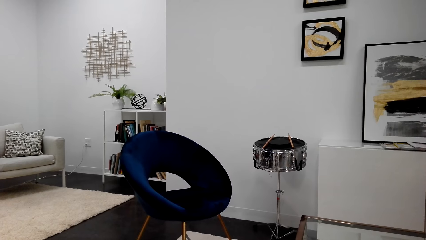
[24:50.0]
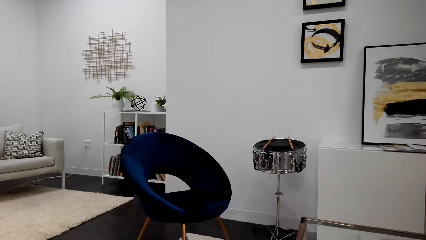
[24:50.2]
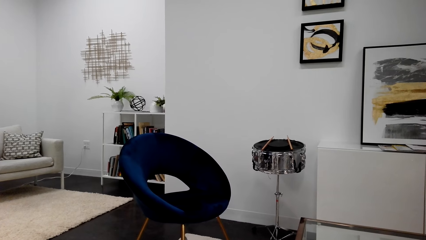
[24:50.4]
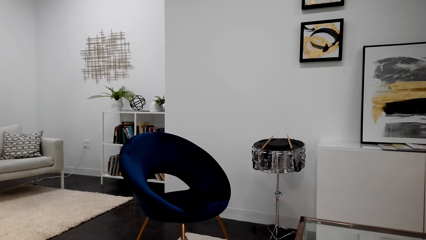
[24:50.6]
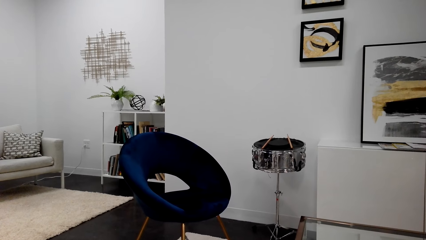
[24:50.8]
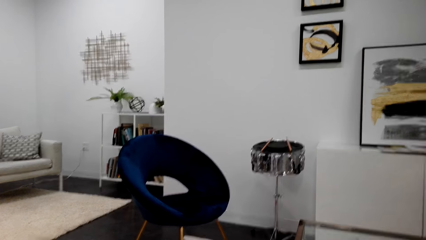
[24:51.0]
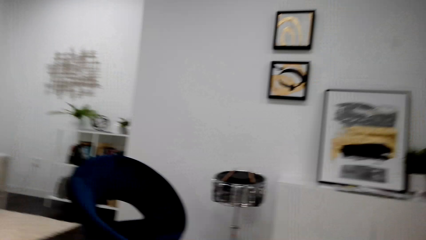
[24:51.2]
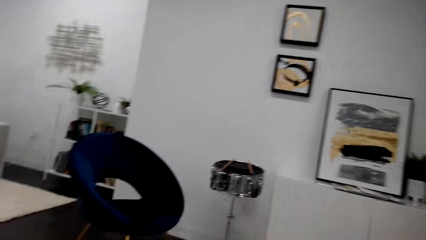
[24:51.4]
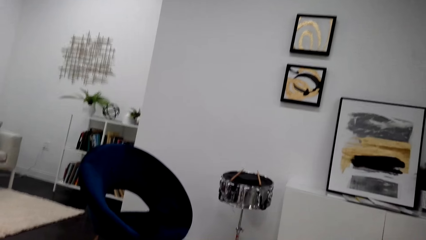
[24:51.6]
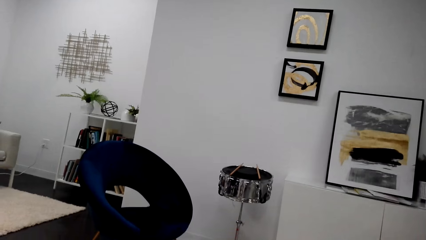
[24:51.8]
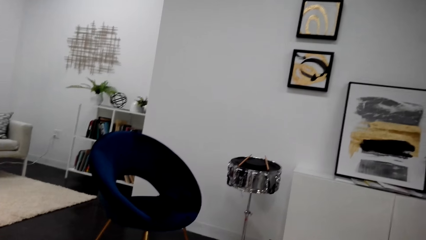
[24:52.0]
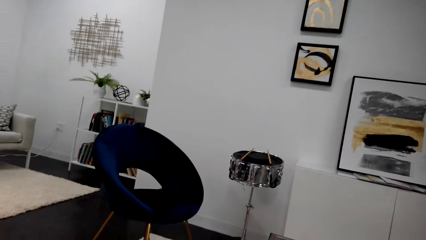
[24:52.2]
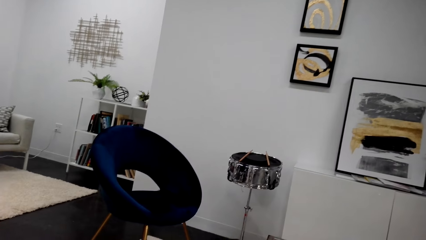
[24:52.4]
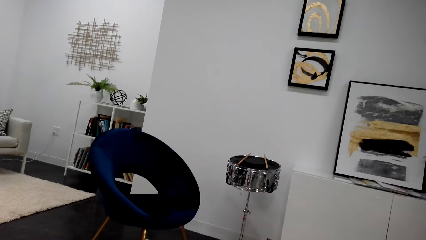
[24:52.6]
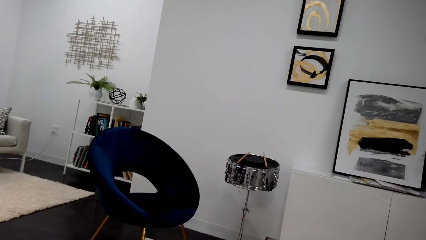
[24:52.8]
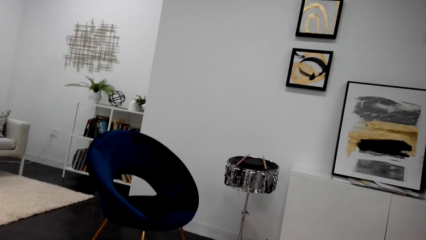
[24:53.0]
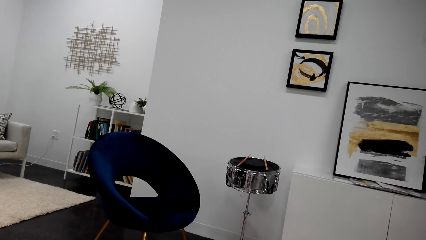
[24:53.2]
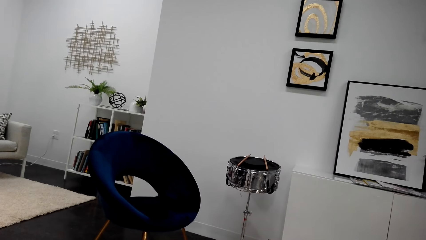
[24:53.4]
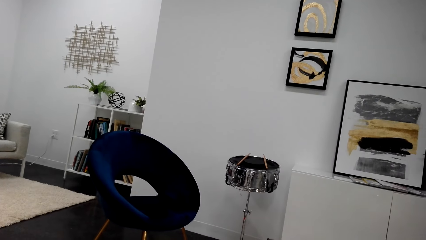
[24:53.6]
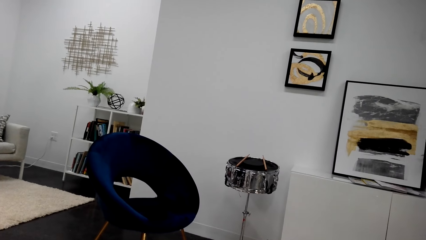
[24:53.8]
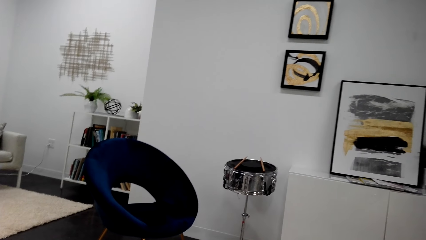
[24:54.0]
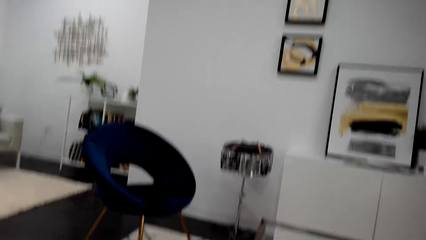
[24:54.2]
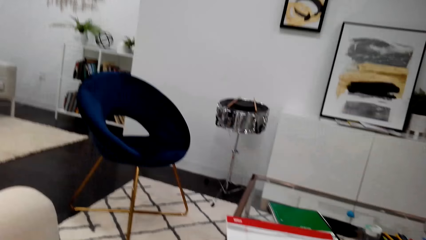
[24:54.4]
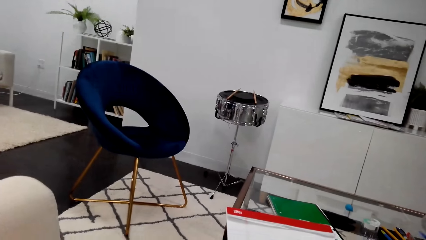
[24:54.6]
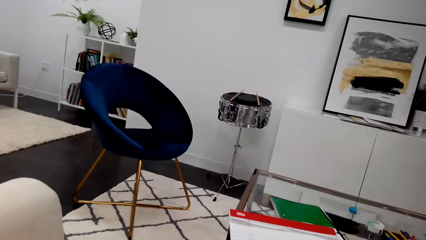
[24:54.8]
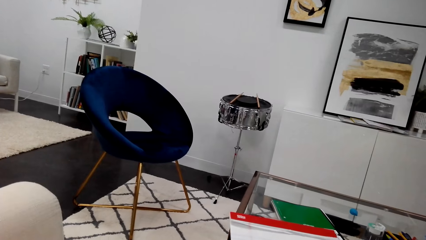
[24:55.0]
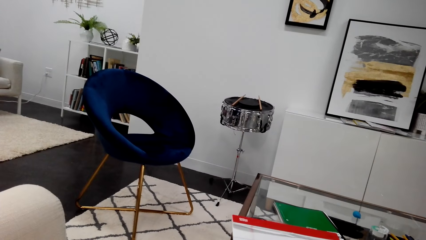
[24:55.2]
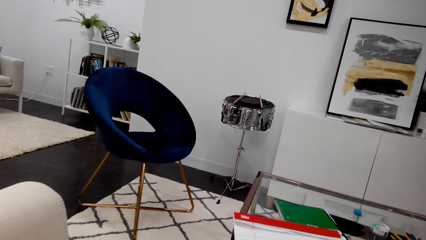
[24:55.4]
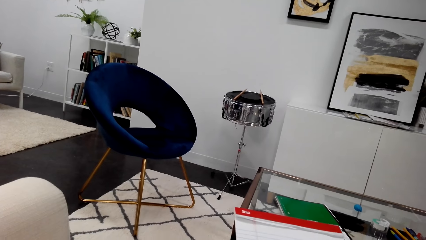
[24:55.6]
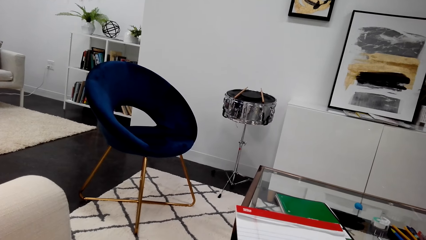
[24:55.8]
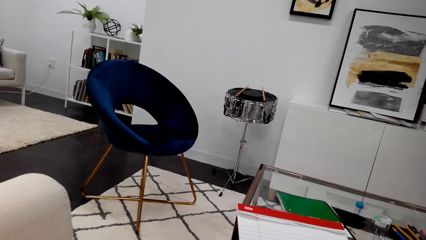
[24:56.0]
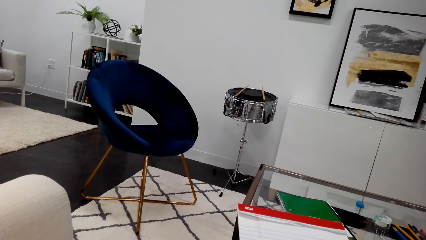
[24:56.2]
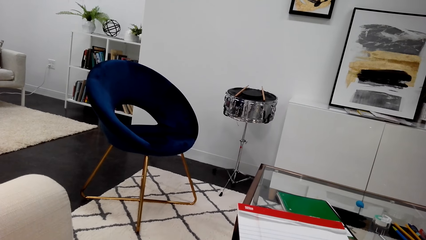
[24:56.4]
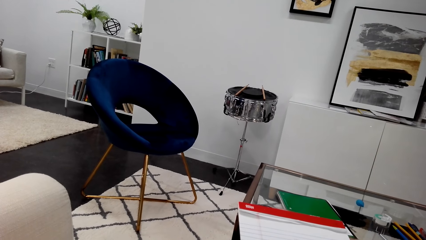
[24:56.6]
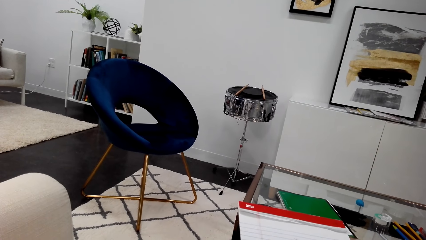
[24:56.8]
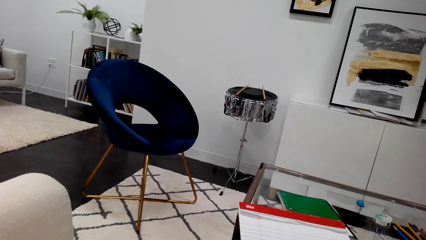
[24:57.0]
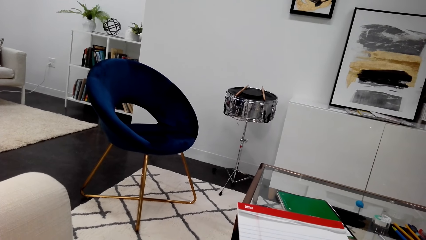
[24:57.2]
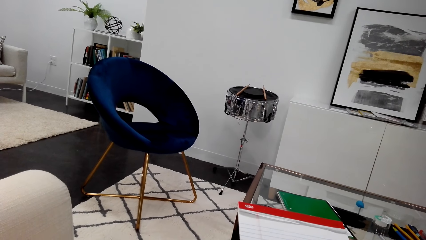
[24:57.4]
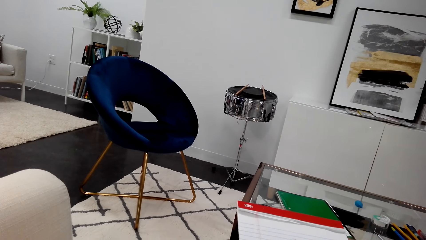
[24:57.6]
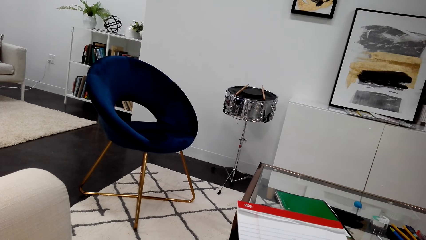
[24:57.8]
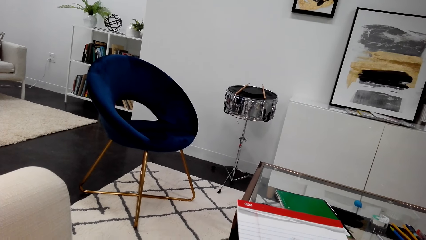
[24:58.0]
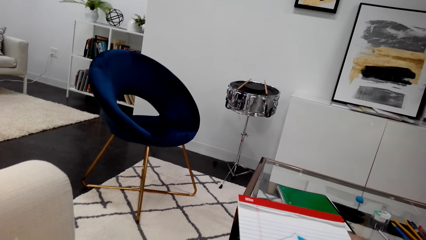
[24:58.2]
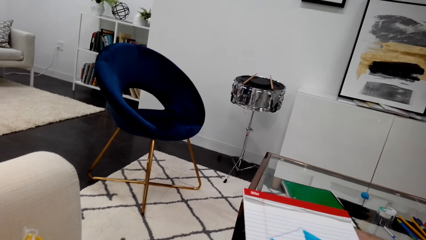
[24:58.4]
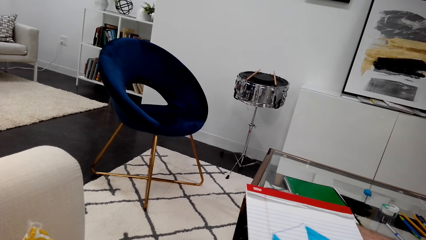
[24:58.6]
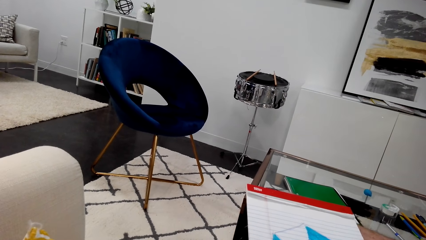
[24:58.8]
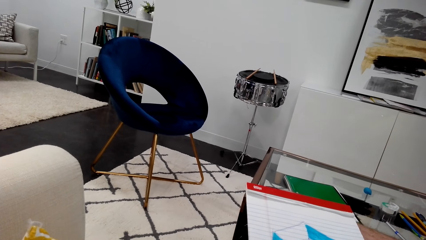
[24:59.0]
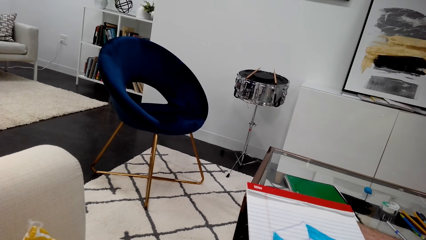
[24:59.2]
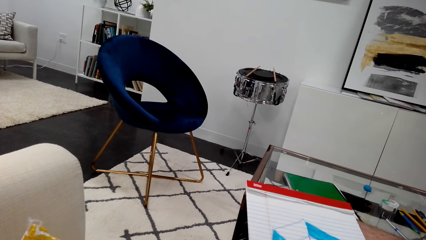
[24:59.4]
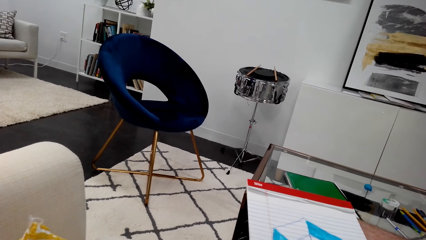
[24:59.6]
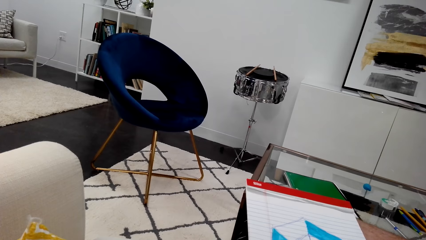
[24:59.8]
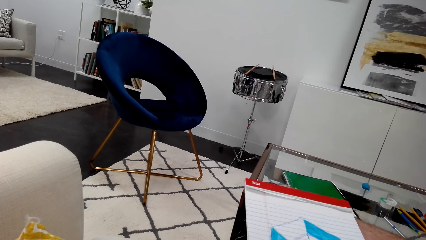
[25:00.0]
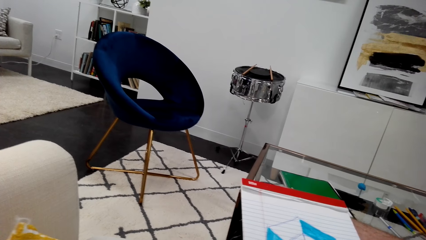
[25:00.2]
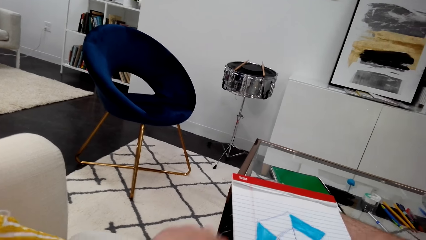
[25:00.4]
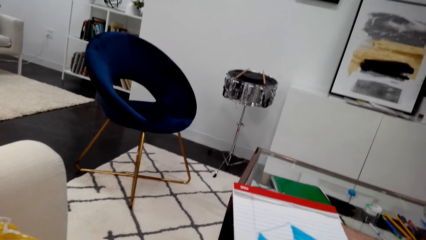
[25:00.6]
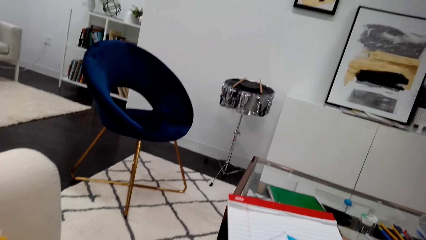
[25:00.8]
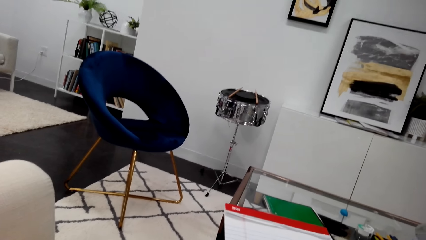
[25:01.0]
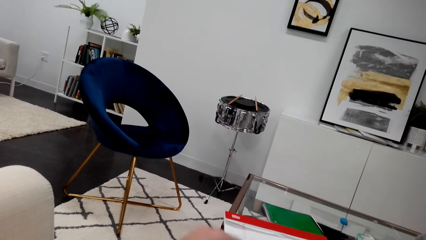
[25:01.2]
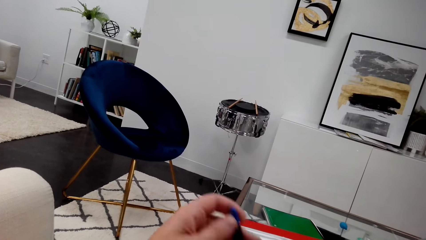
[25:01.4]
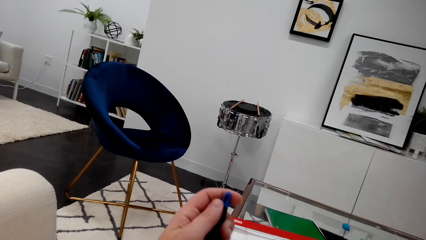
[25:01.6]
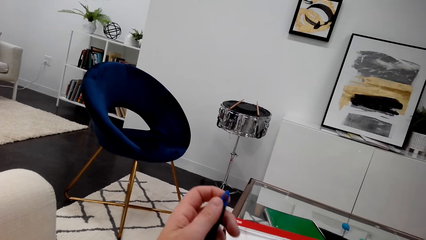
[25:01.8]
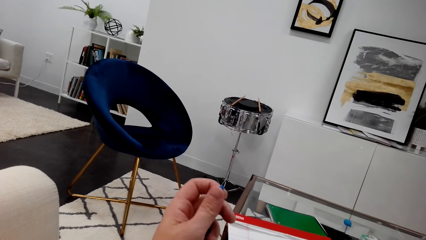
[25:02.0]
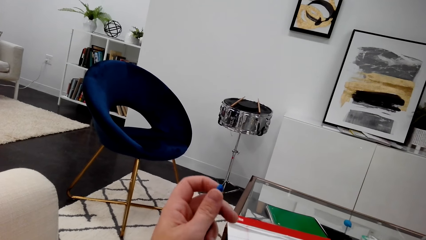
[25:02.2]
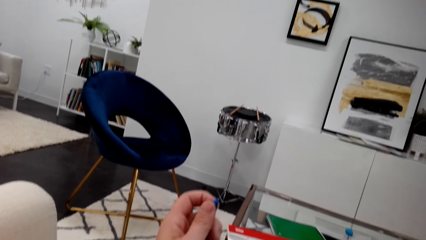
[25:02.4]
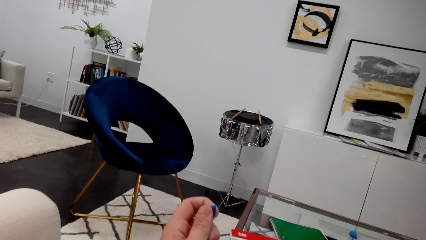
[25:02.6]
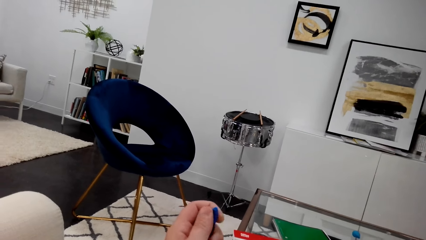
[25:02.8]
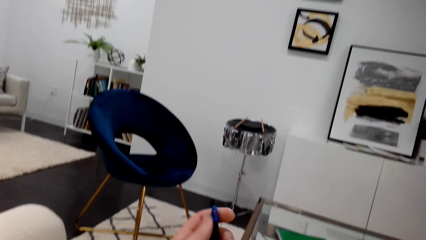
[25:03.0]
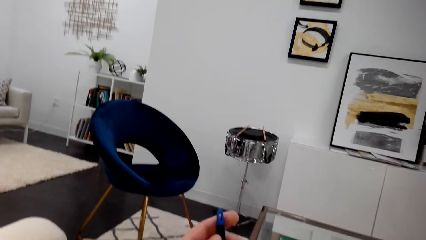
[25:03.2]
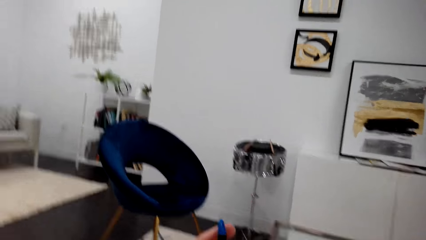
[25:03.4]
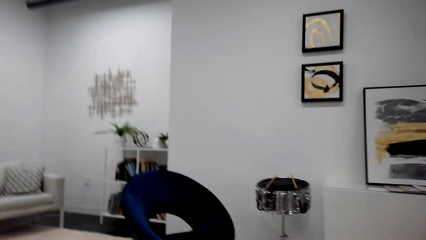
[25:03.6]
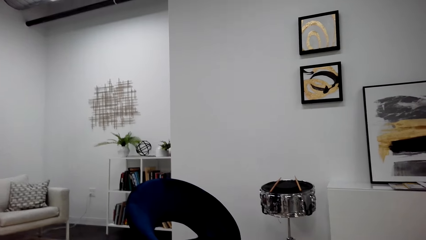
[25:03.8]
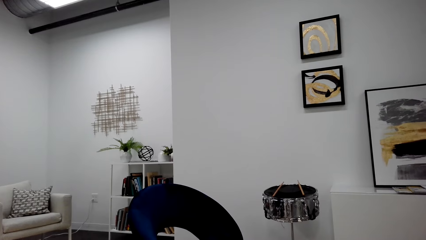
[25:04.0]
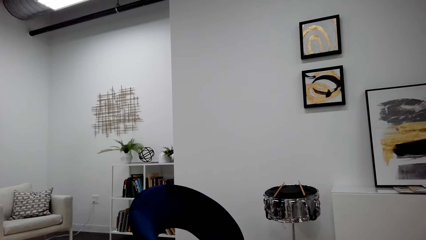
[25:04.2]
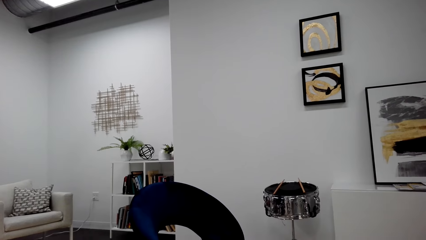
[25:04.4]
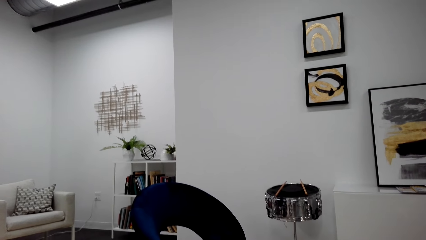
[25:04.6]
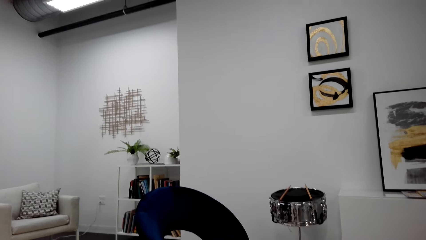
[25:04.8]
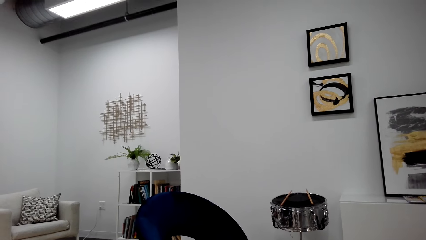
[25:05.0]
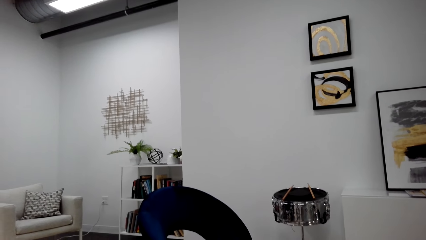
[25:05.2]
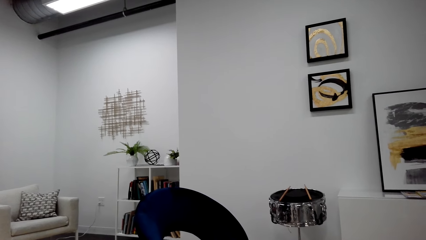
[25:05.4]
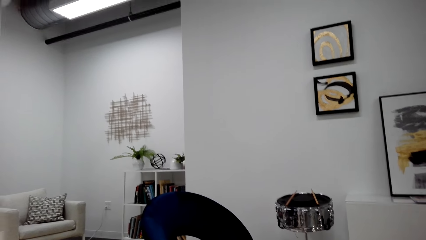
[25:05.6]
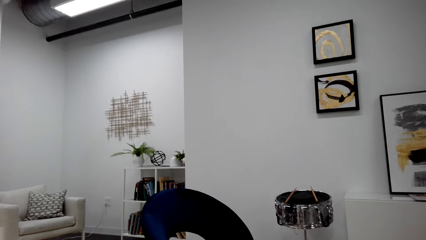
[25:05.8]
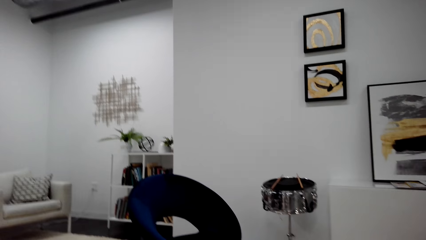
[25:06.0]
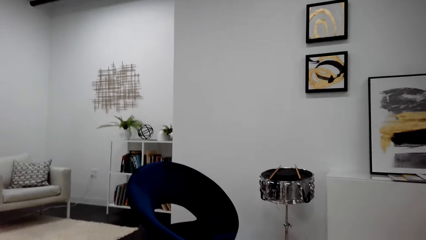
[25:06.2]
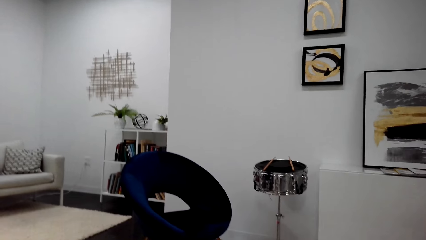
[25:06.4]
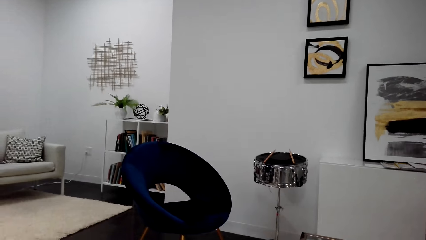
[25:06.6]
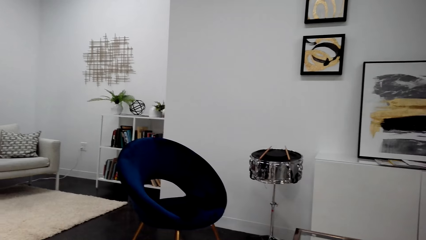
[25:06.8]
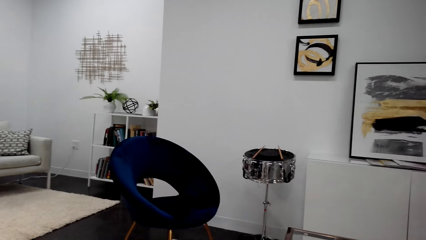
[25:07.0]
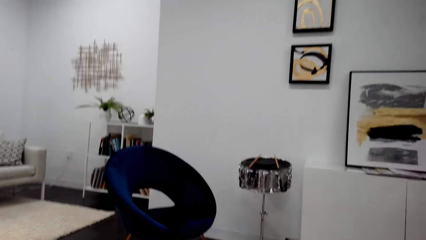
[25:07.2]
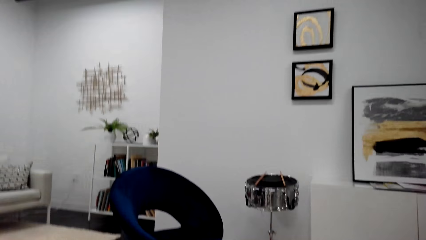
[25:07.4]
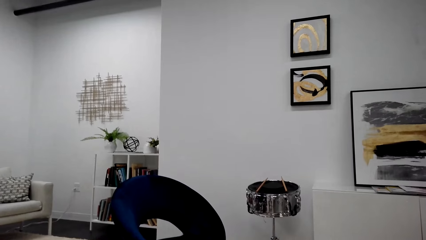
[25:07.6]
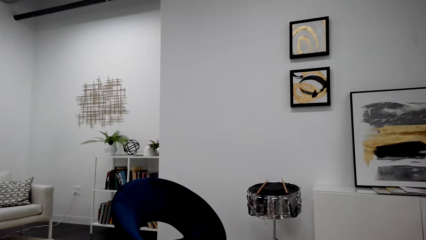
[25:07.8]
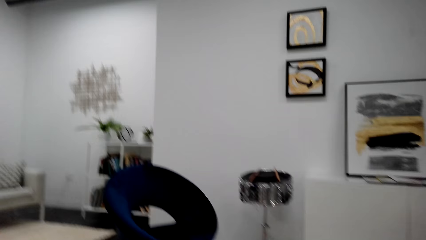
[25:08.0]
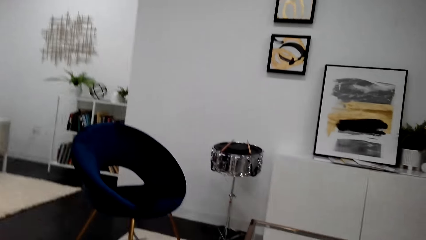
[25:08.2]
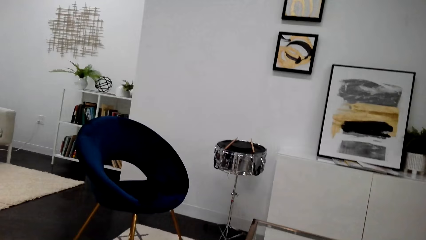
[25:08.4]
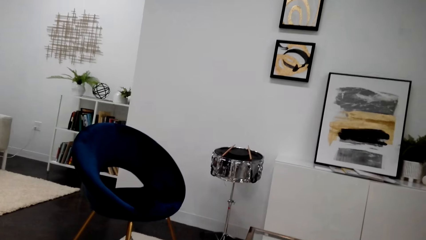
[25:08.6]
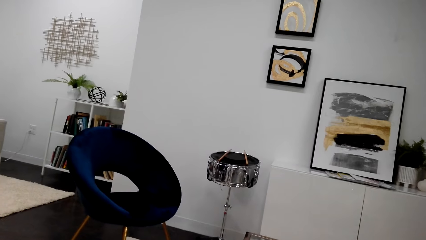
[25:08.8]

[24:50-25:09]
The camera wearer looks around. They communicate via phone call in the house. They hold a marker pen on the left hand. They look around.
